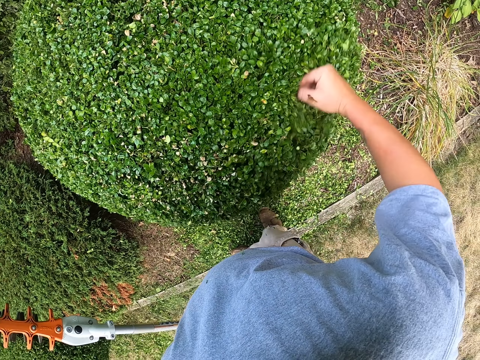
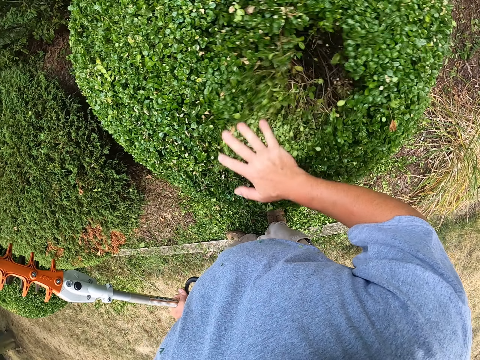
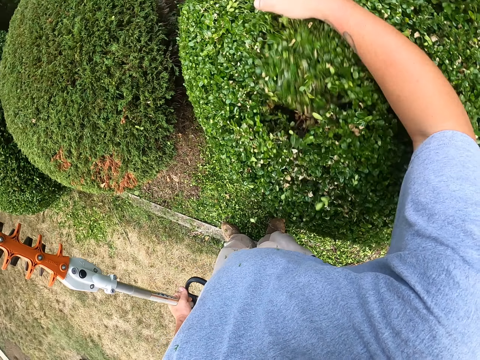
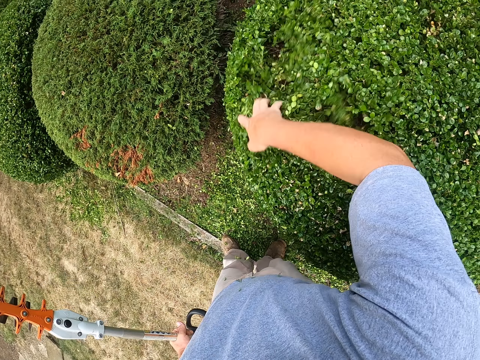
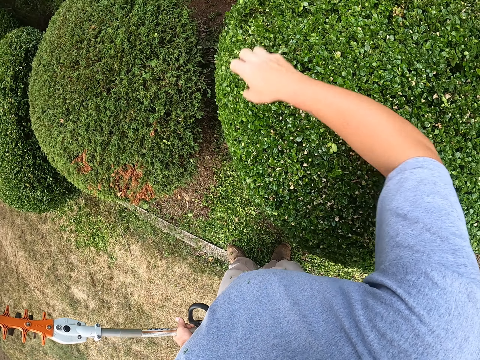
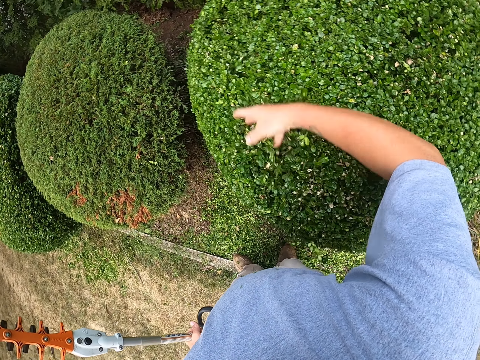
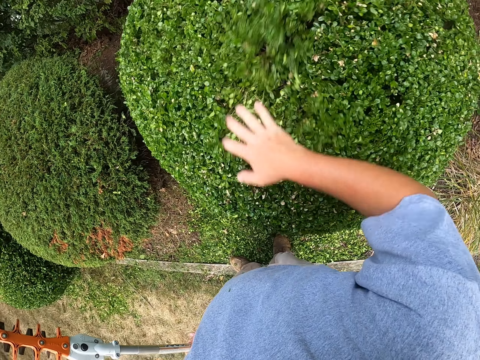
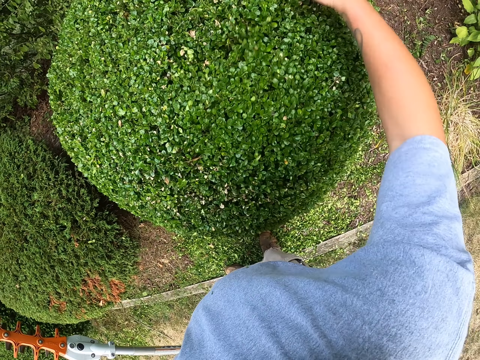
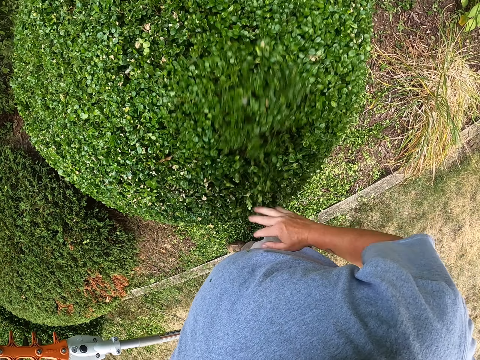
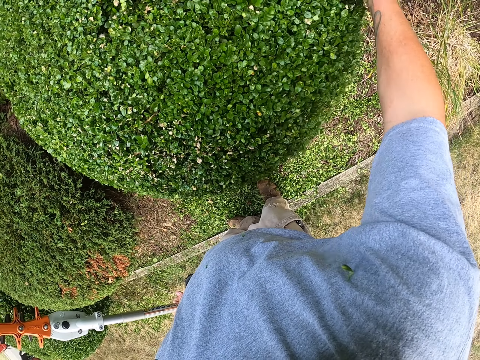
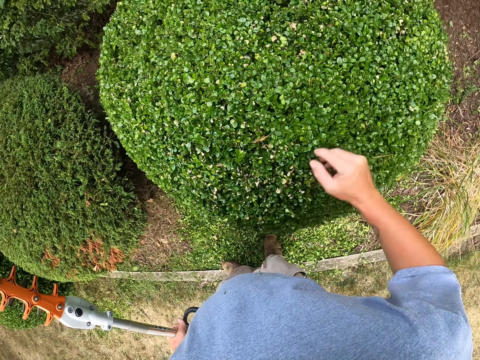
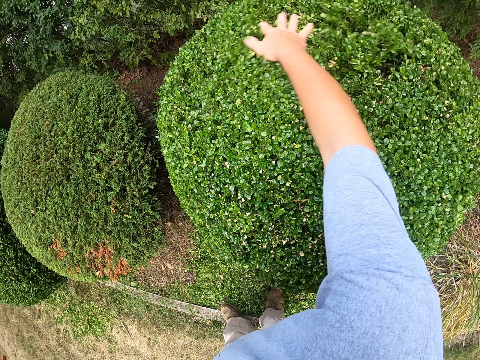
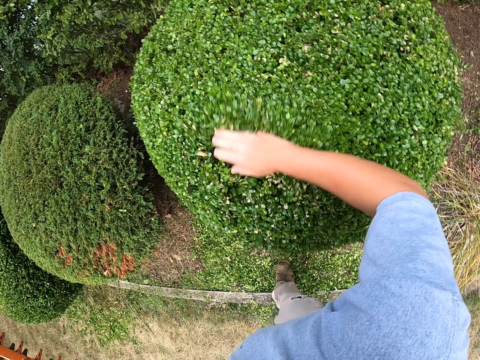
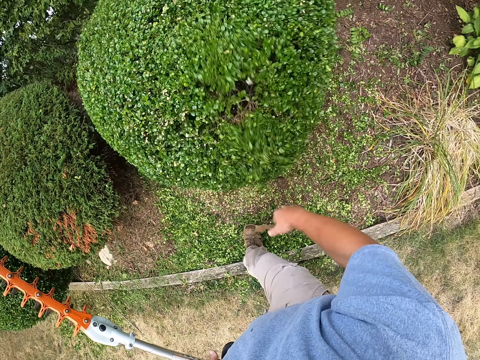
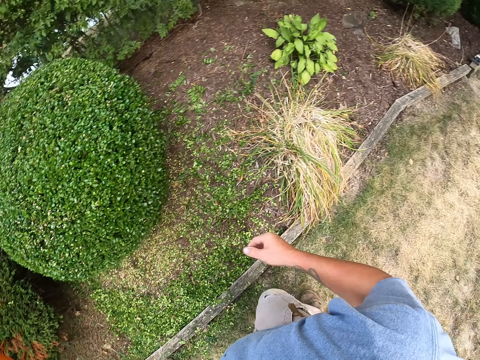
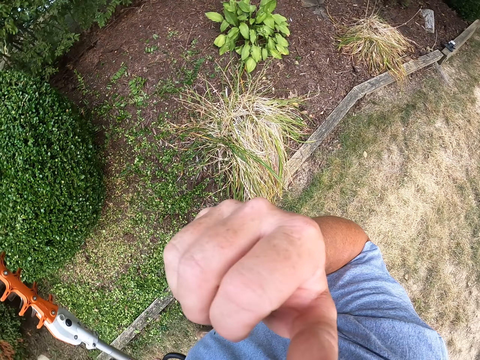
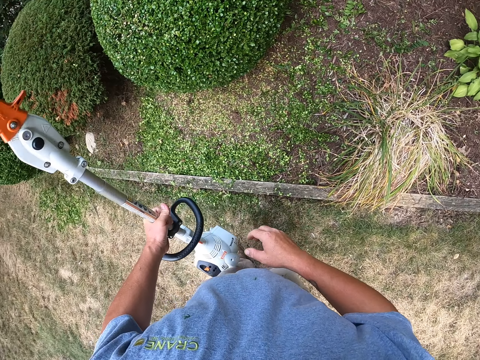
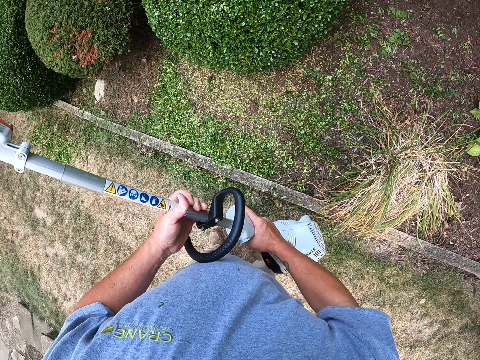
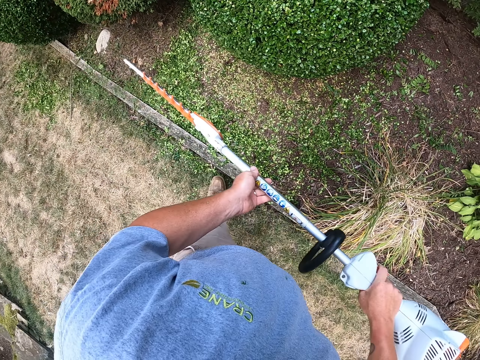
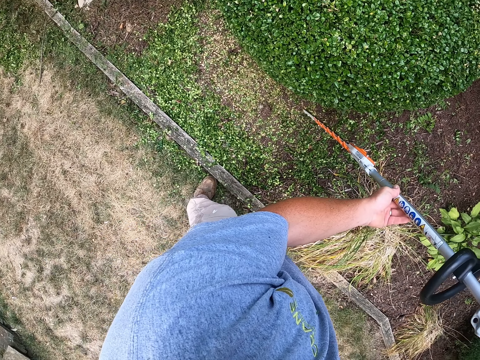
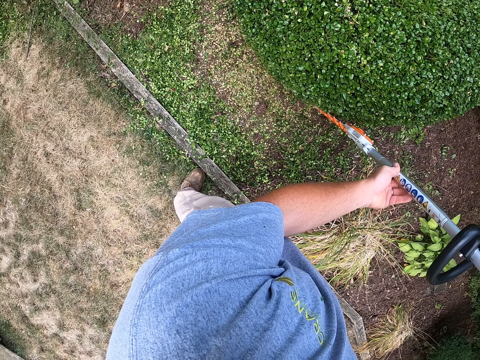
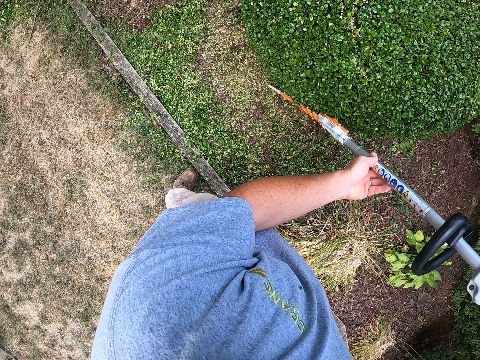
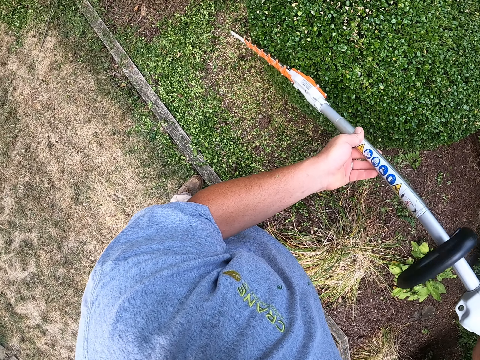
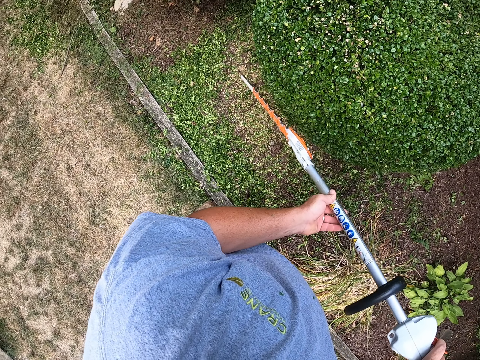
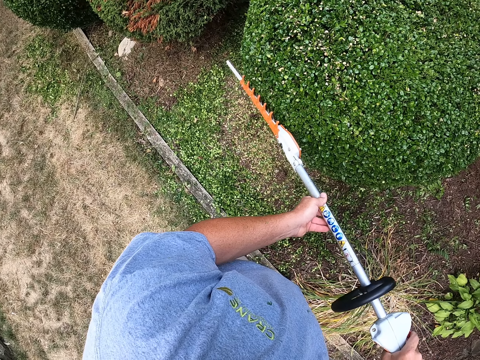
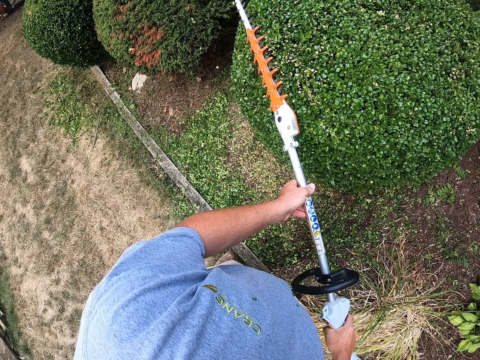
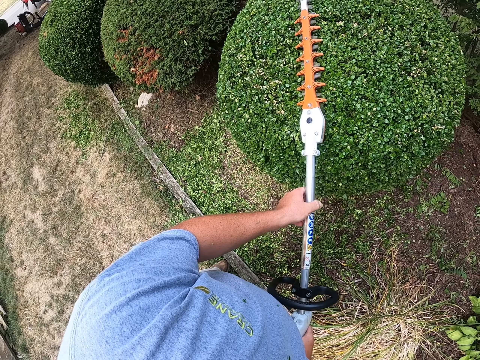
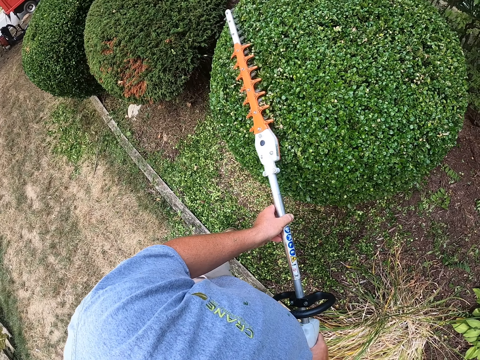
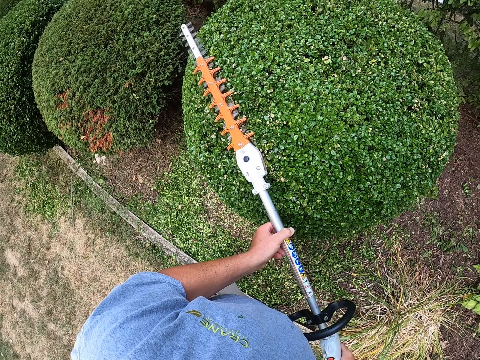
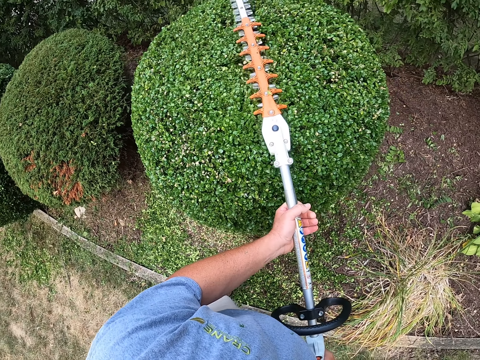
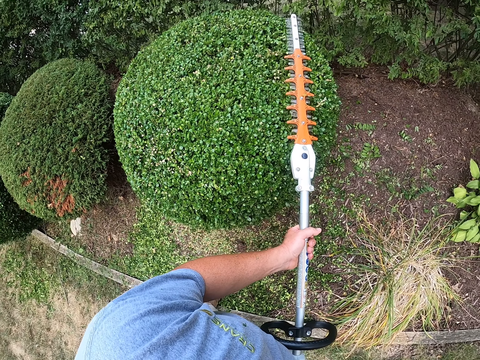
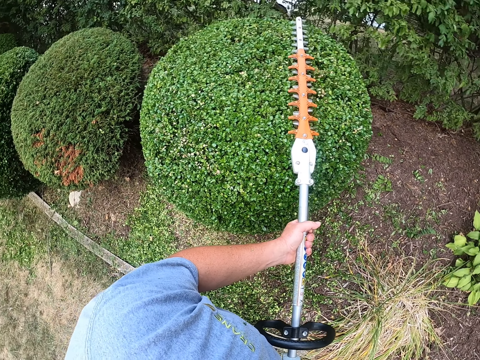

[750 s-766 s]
The camera wearer scratches his face. He raises his hand. He holds something with both hands. He trims a shrub with a hedge trimmer.

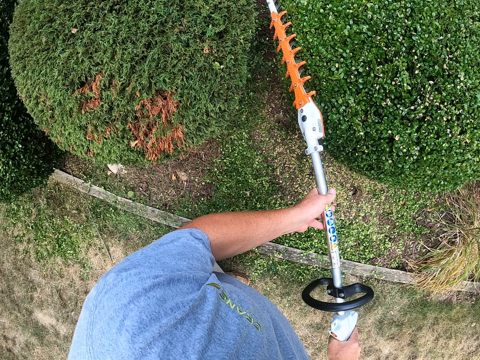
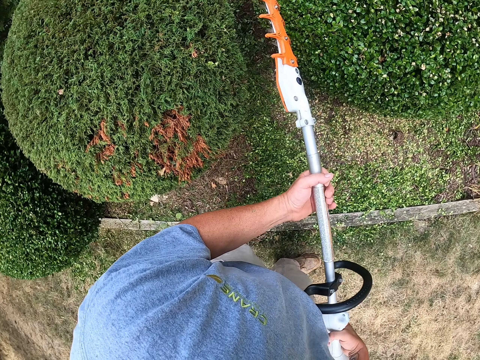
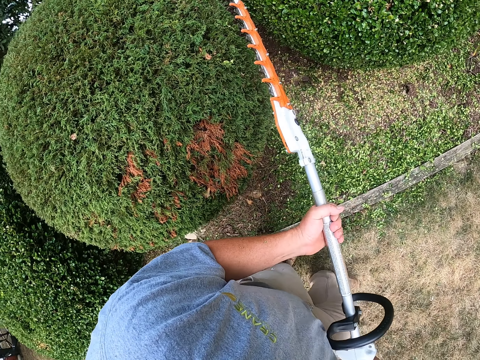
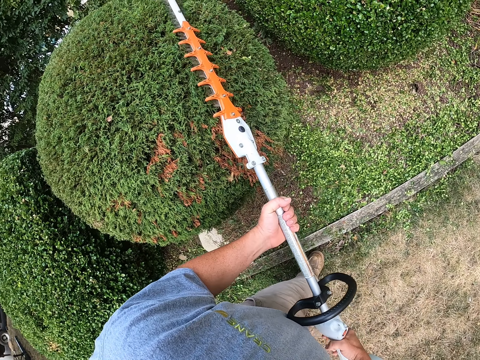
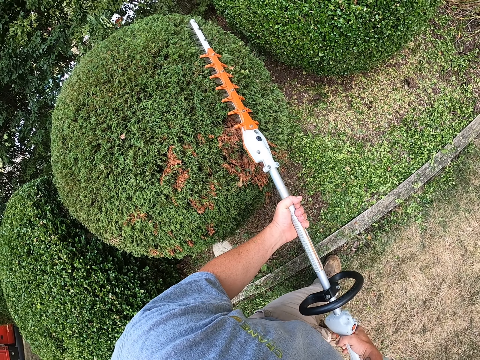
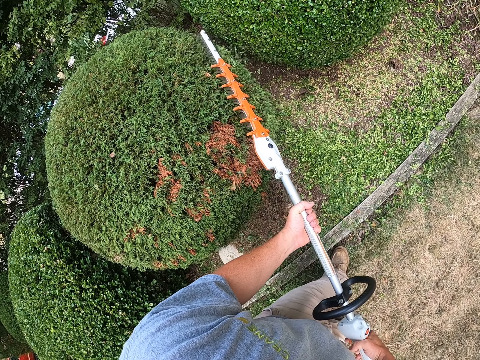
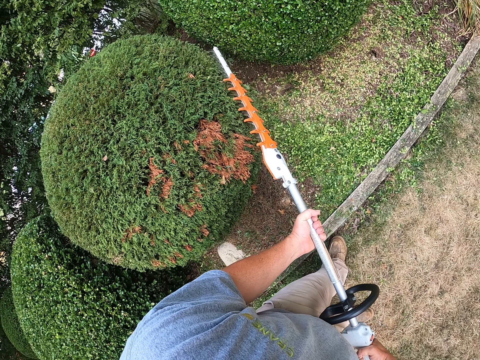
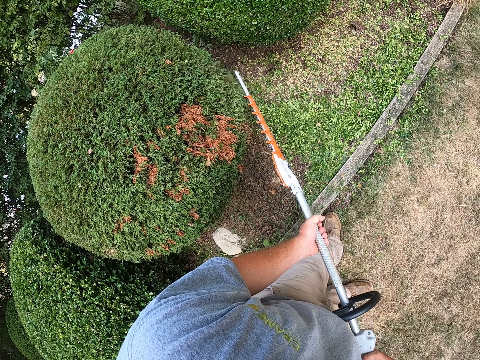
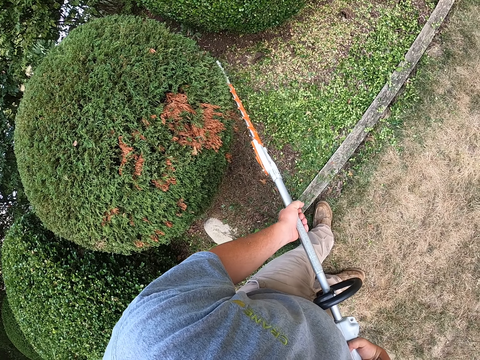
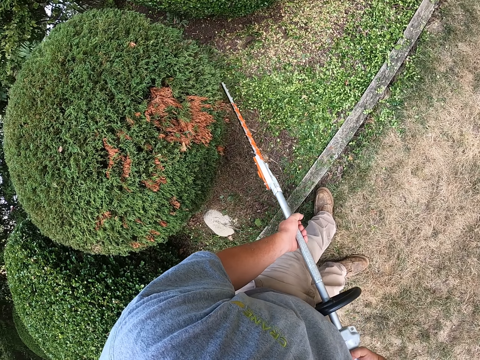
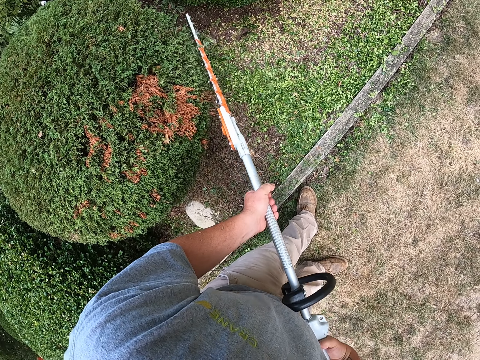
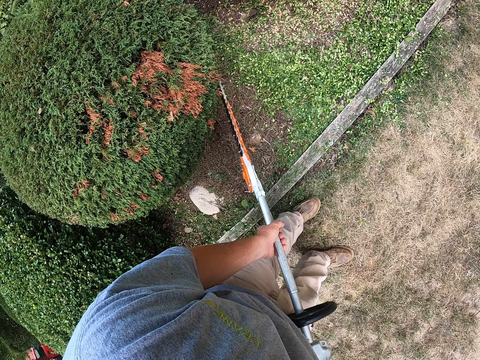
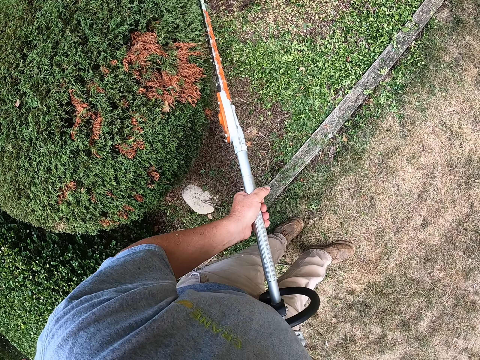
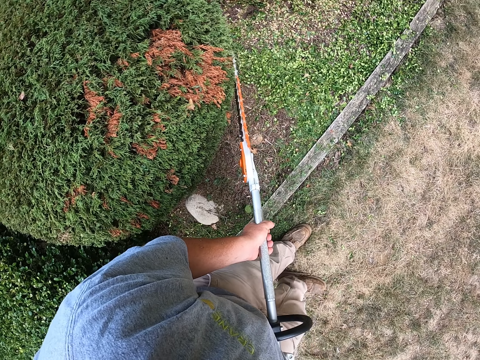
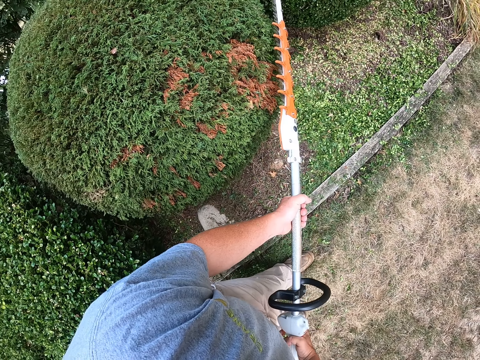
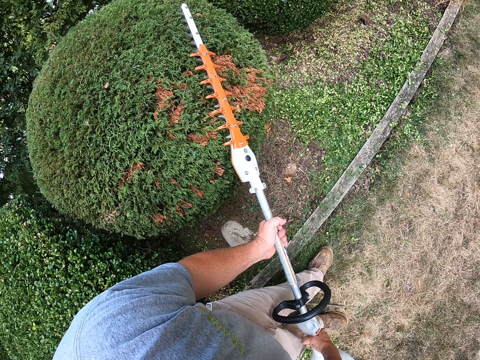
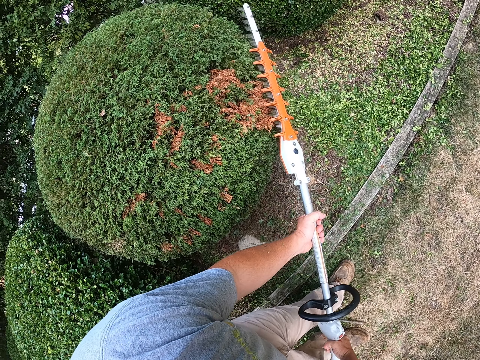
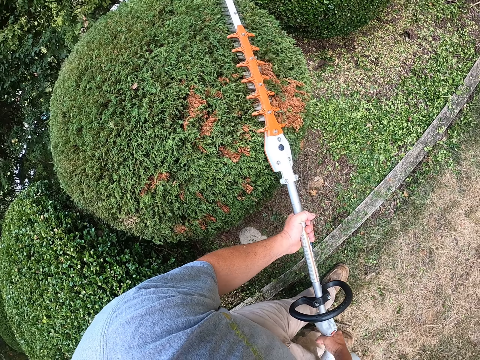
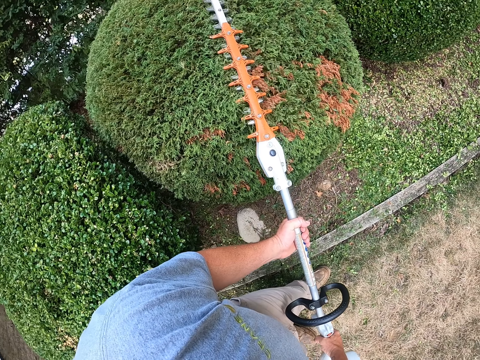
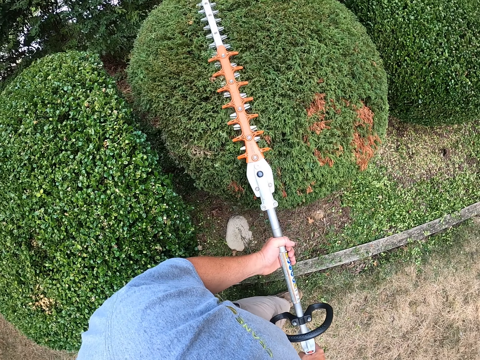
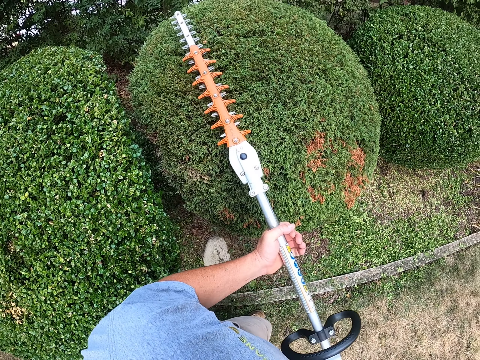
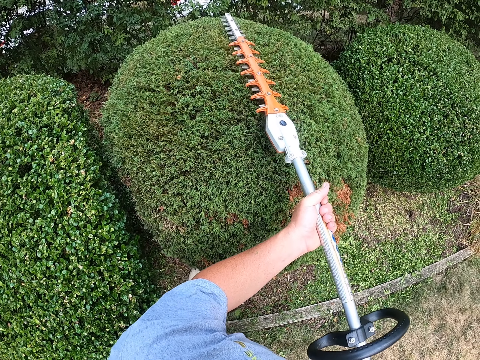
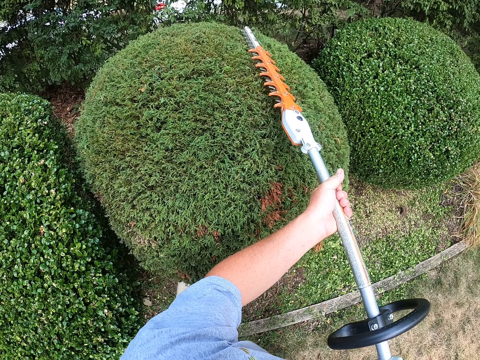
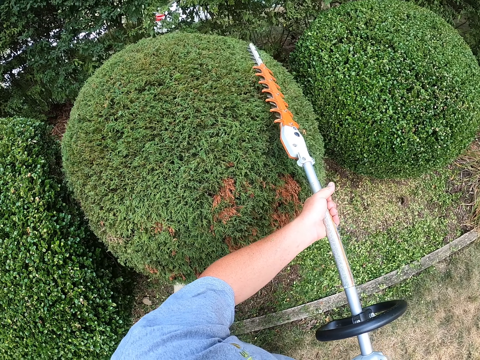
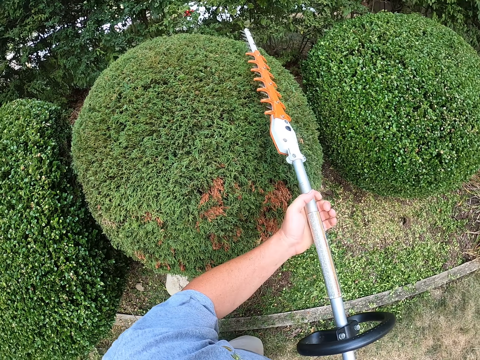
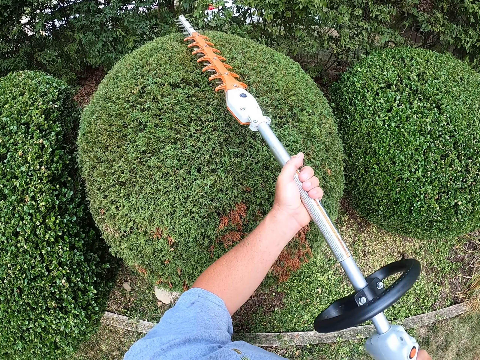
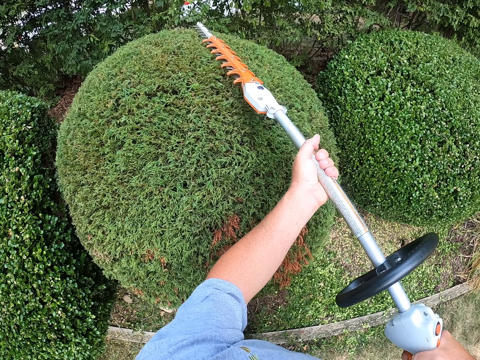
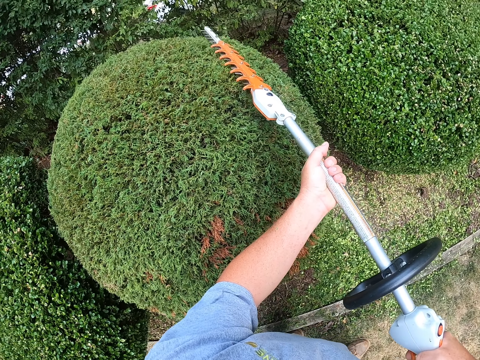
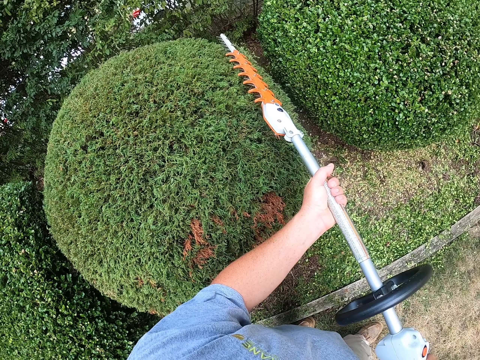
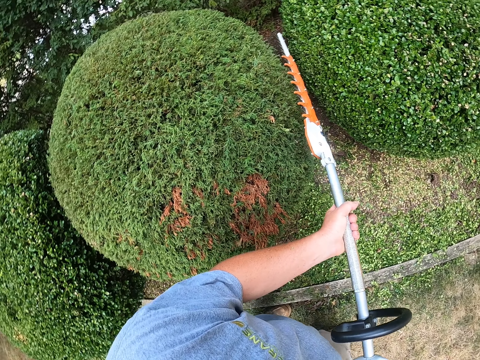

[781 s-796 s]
The camera wearer turns something. They trim a garden tree with an object.
